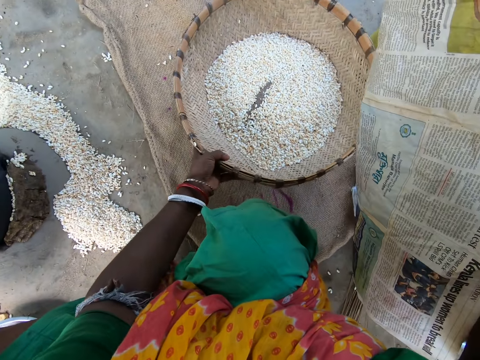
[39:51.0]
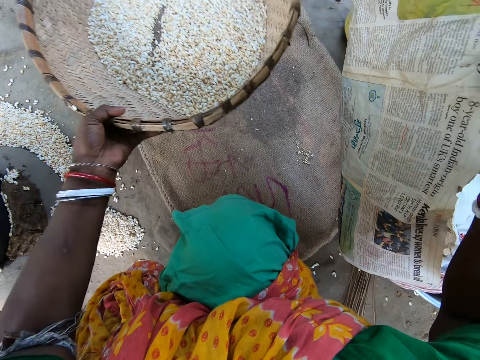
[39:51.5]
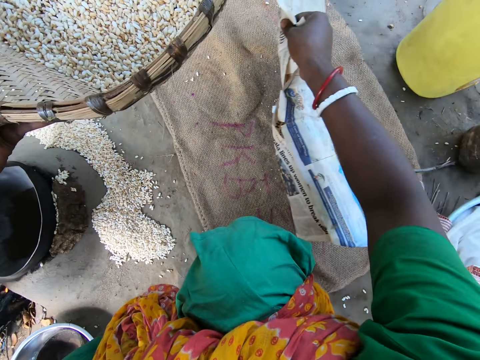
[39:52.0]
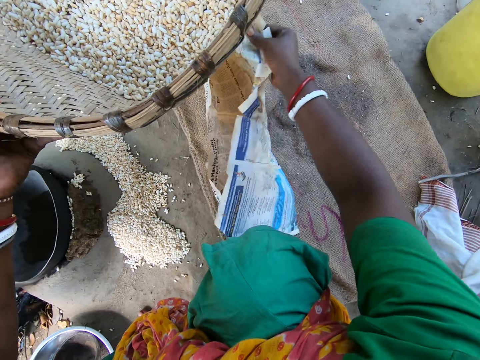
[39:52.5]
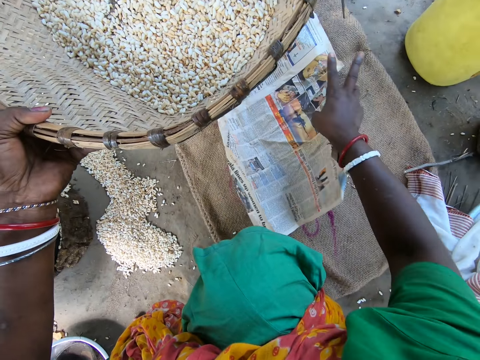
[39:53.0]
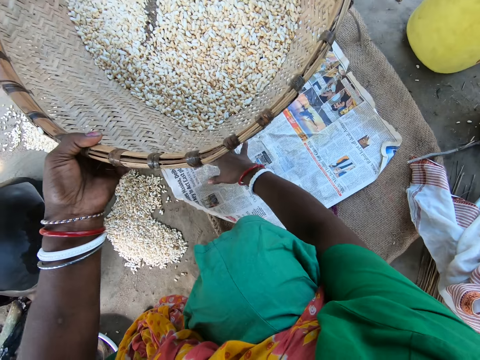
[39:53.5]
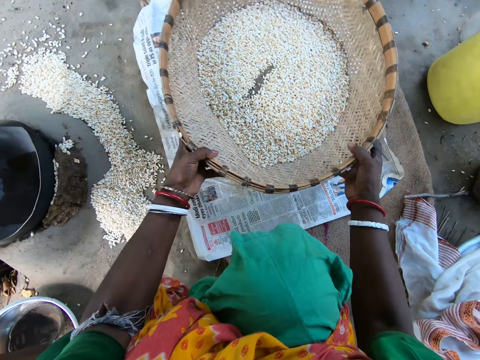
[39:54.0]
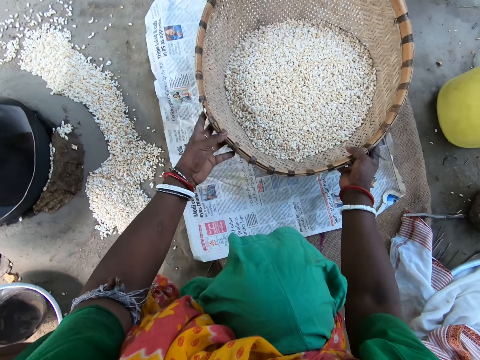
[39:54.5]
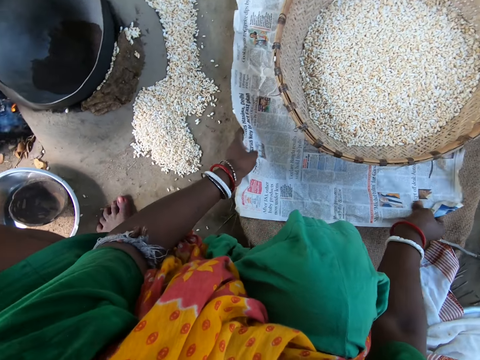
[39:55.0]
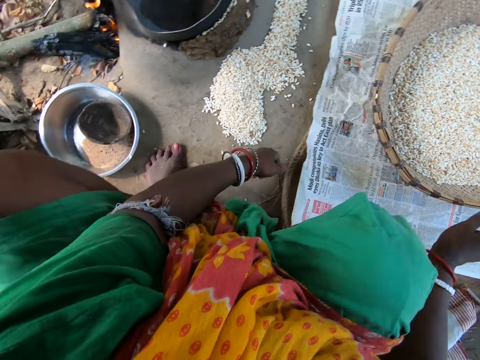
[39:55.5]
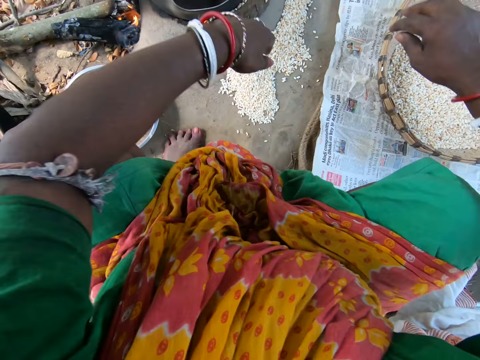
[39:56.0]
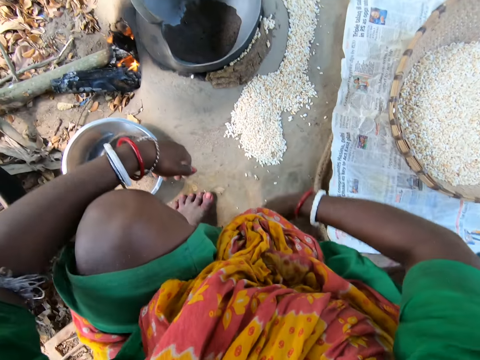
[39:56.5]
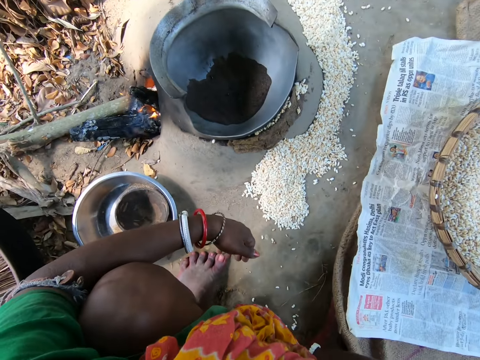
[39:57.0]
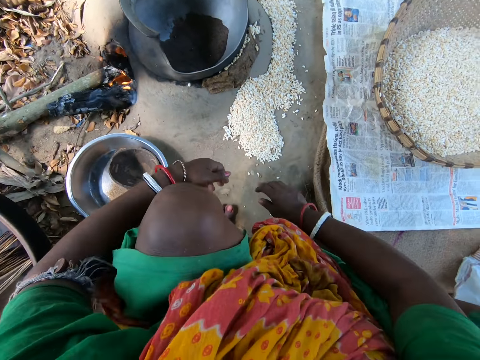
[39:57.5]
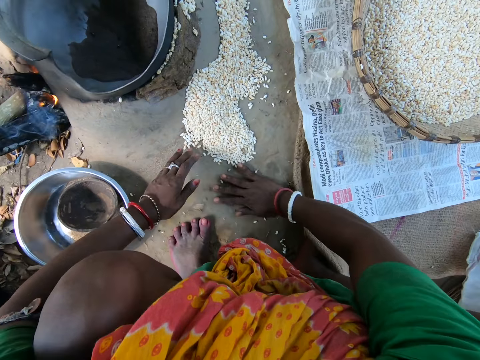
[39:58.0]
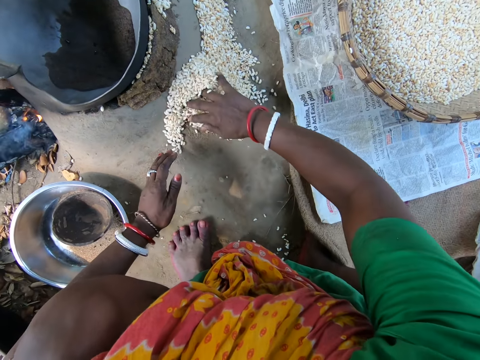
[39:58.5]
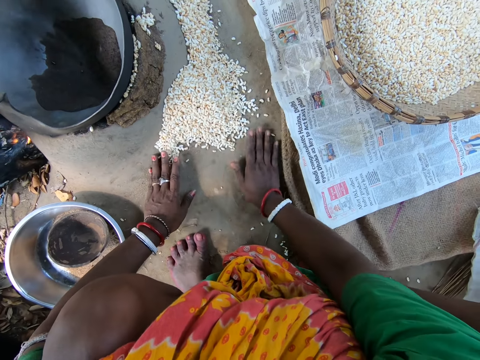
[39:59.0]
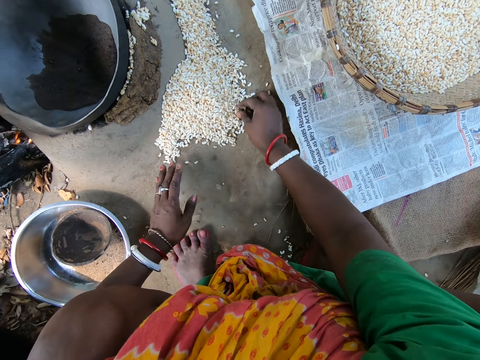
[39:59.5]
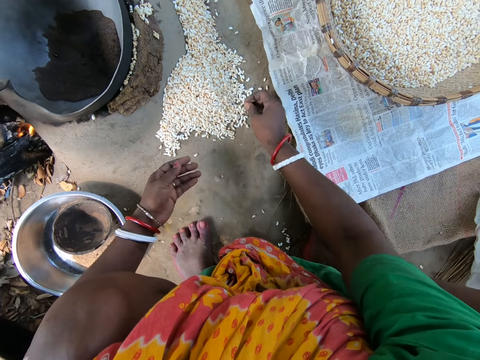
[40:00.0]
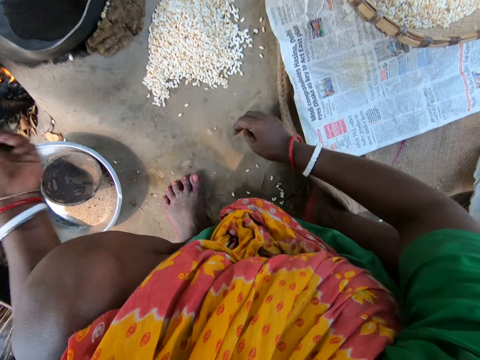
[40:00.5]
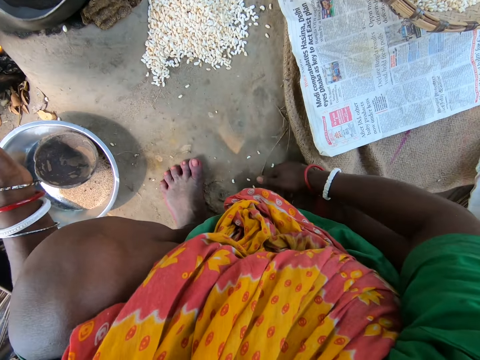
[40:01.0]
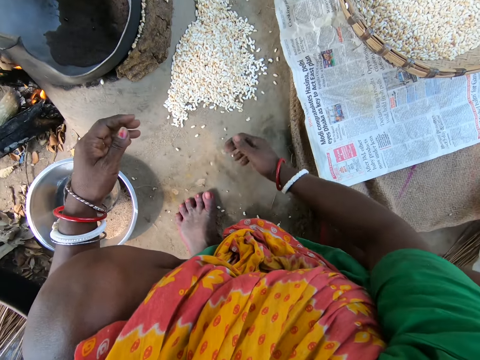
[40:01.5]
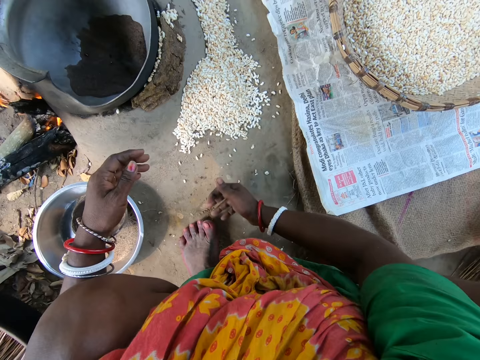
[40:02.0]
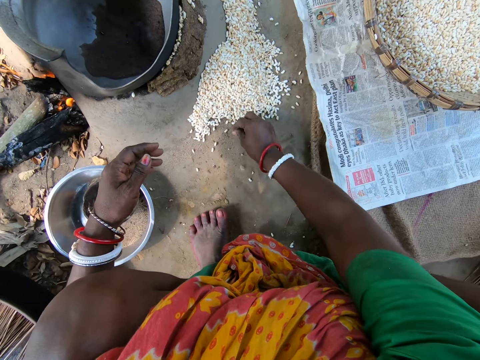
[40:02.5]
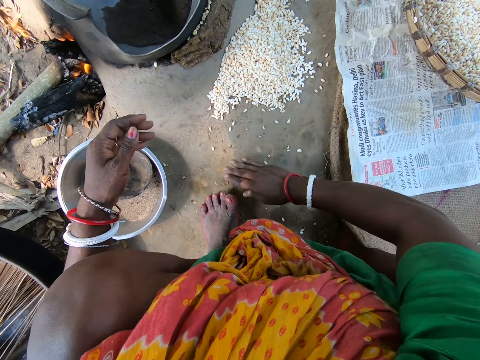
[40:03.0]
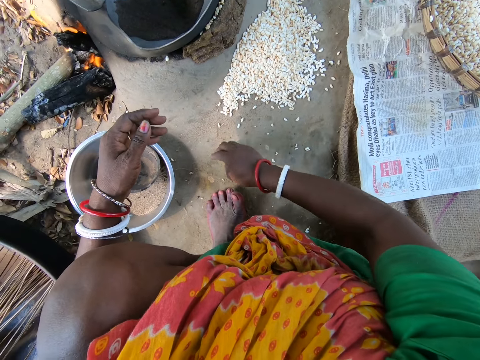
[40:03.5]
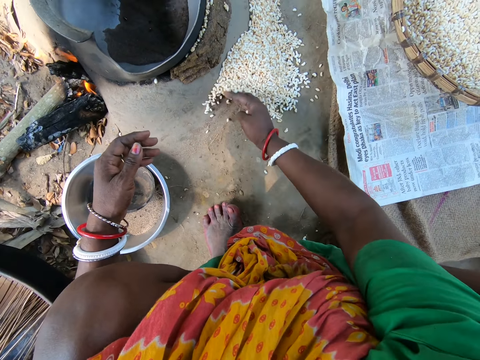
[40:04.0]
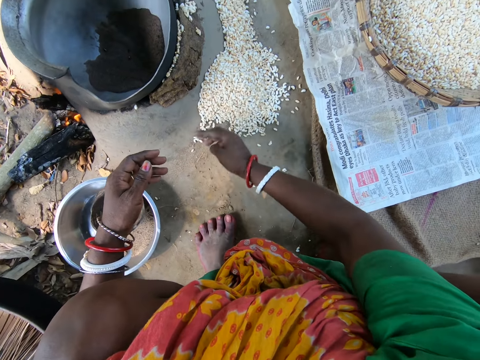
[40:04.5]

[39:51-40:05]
The camera wearer picks the winnowing tray. They spread a magazine on the ground. They put the winnowing tray on the magazine. They turn around. They collect maize seed with hands. They pick dirt and throw the dirt.

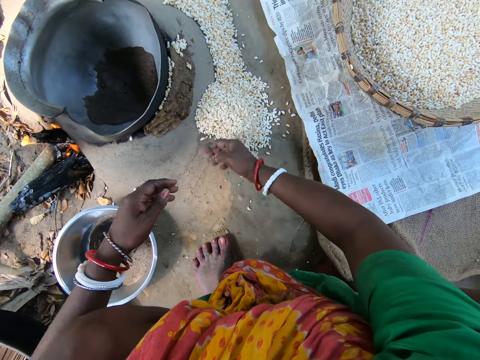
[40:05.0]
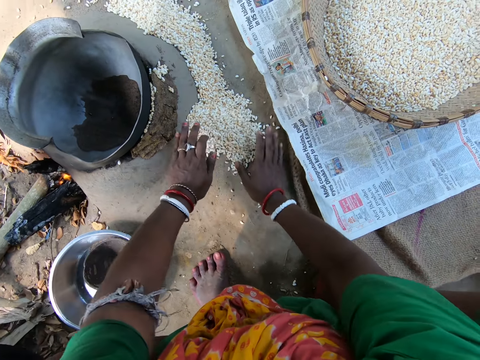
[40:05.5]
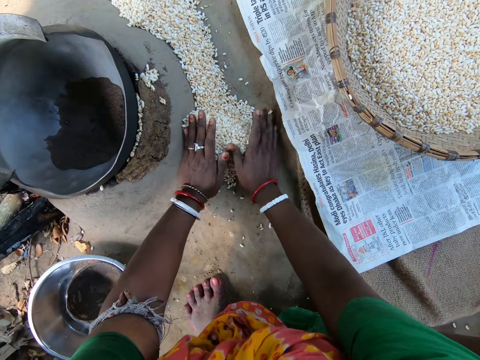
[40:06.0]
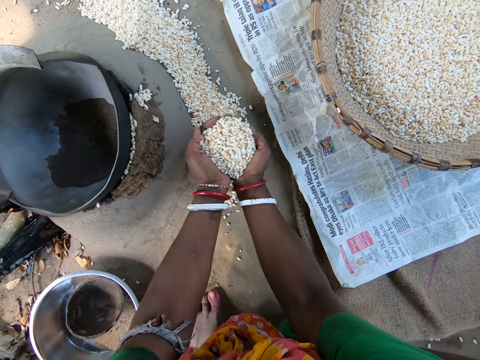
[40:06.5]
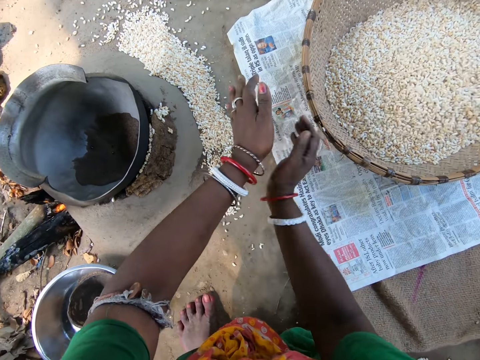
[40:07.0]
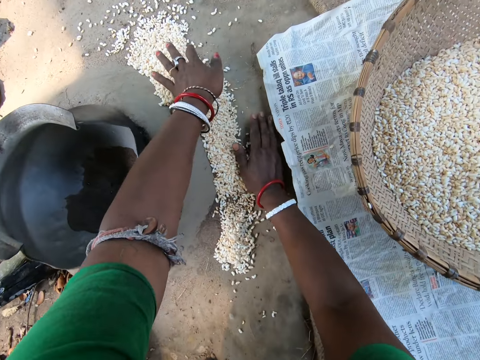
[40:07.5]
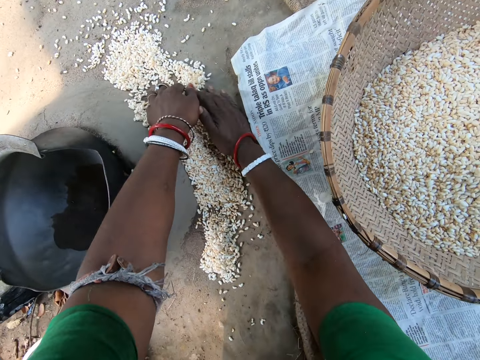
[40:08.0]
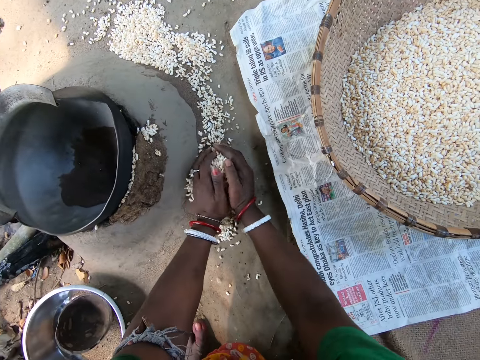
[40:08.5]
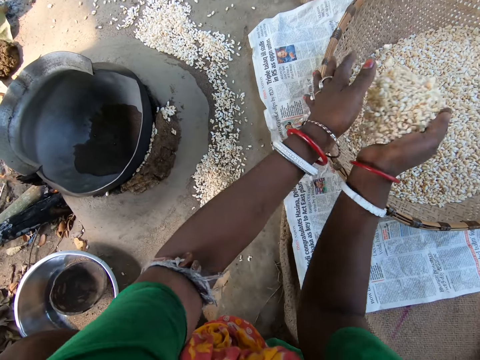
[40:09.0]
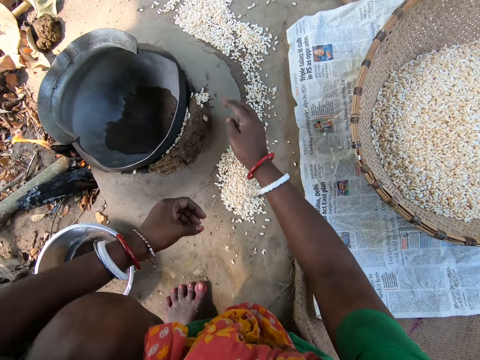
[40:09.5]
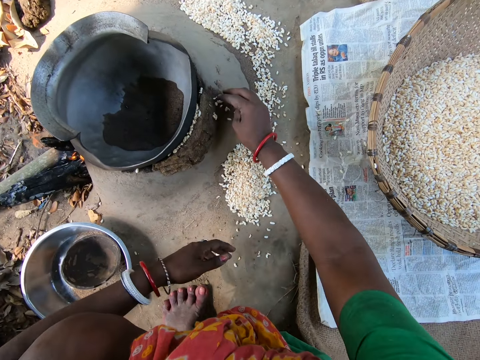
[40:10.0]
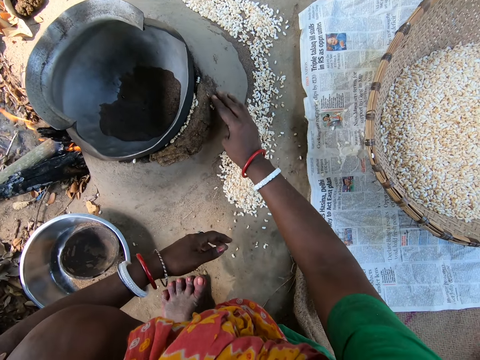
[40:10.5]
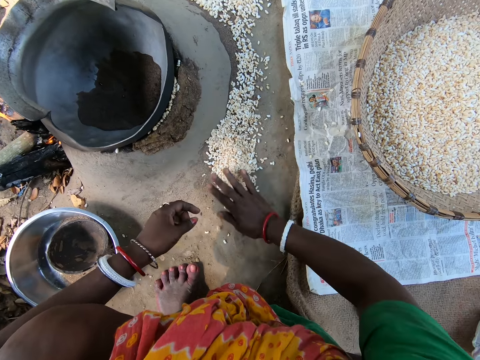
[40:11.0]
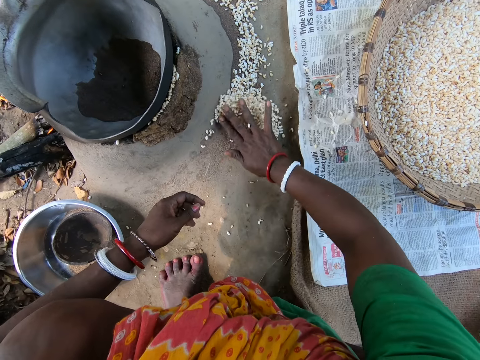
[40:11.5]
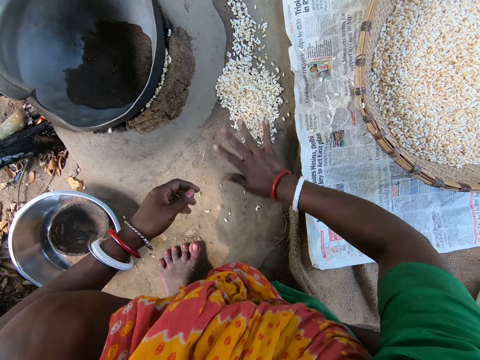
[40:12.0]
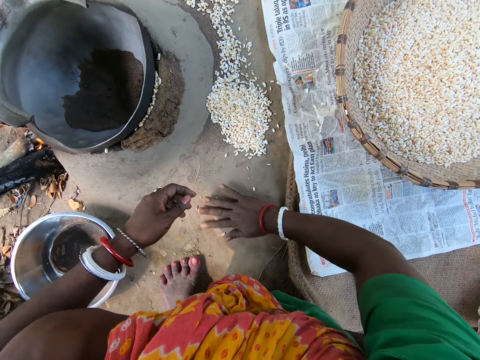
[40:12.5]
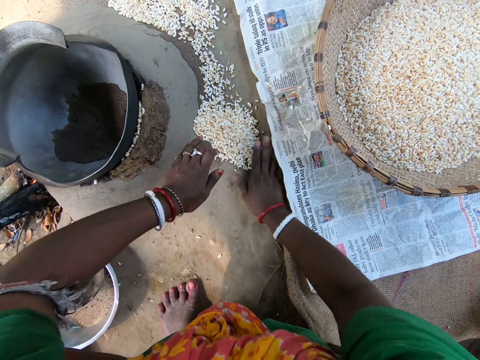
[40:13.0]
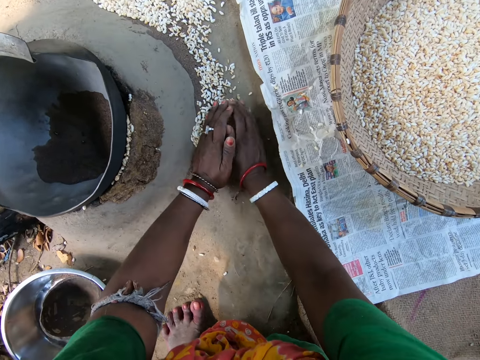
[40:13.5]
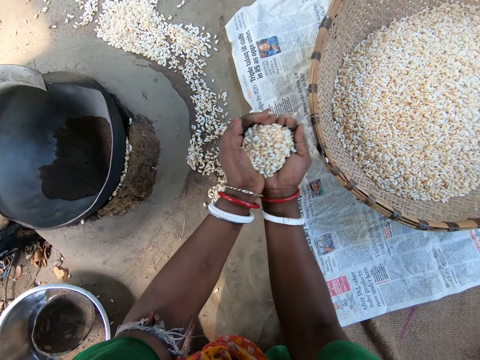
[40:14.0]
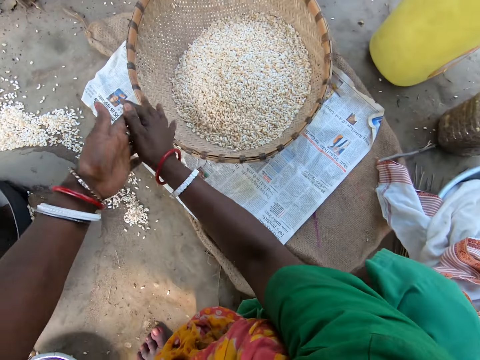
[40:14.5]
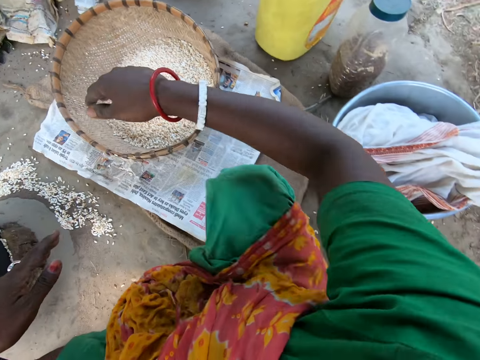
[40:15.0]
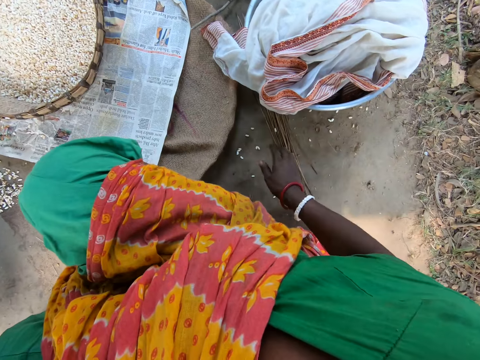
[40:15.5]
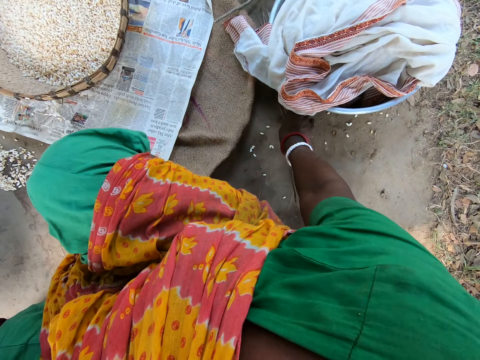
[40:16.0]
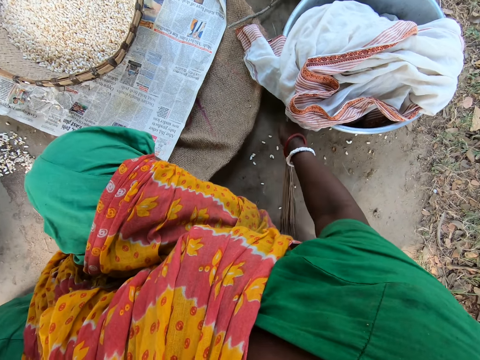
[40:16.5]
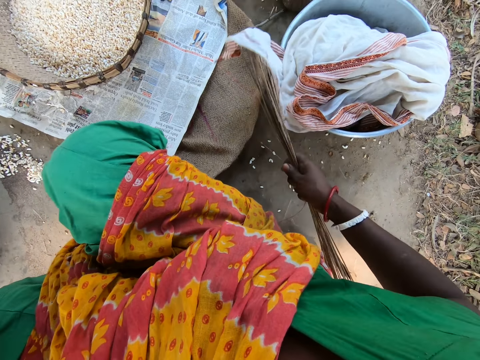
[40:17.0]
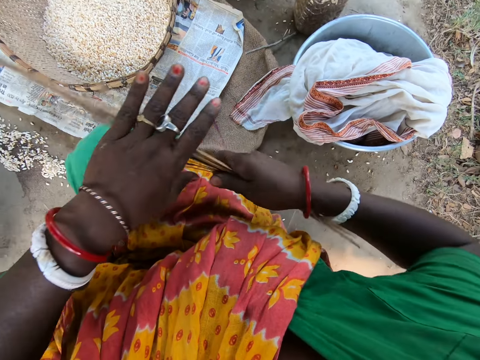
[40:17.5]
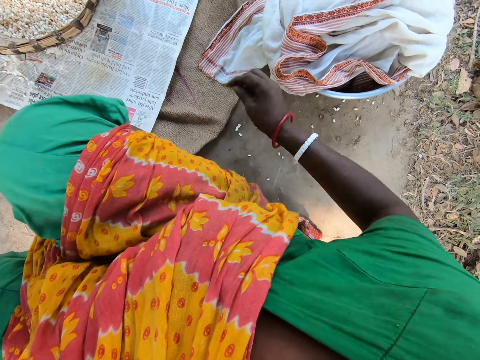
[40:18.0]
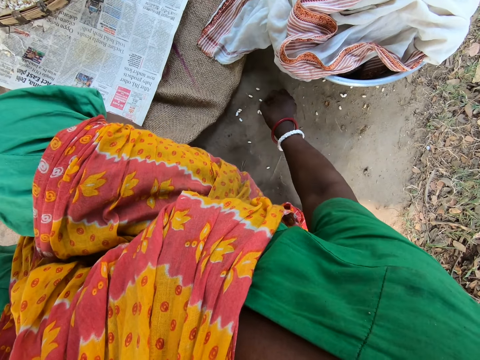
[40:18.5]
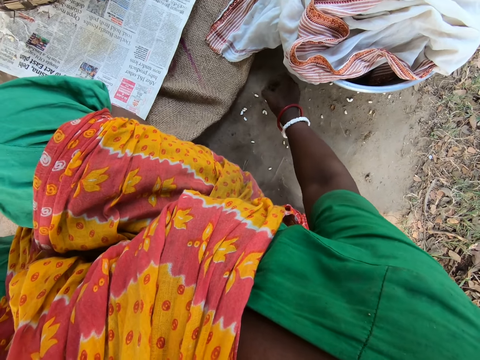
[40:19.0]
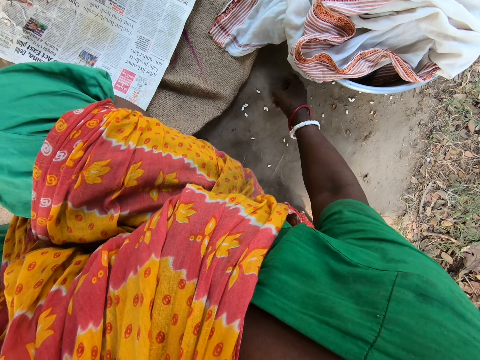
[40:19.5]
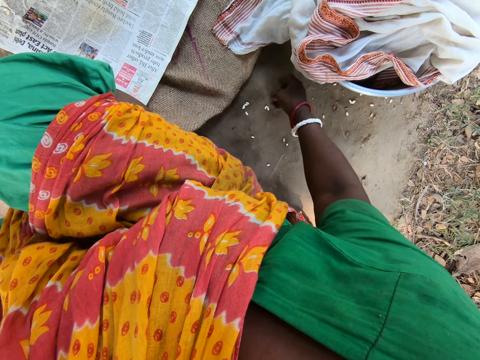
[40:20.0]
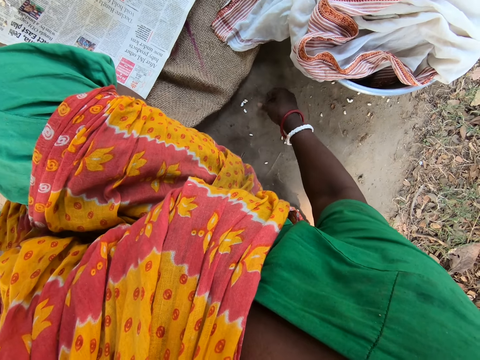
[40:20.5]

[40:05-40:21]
The camera wearer puts cereals in the winnowing tray. They collect cereals with the right hand. They put the cereals in the winnowing tray. They collect cereals with the right hand. They look around. They pick broom sticks. They collect cereals with the right hand.
